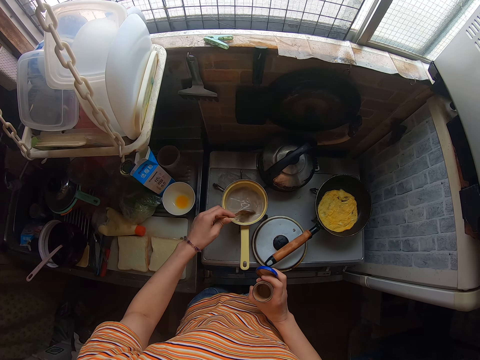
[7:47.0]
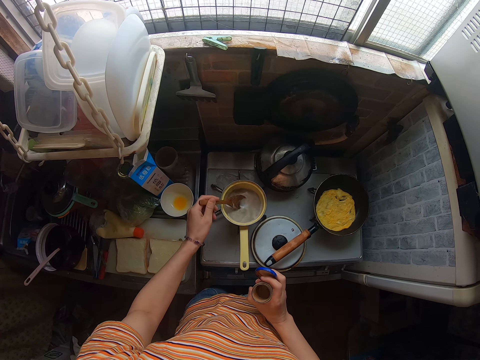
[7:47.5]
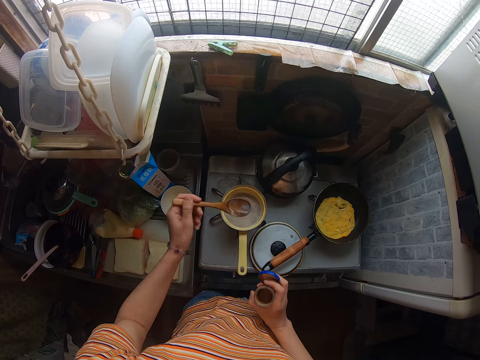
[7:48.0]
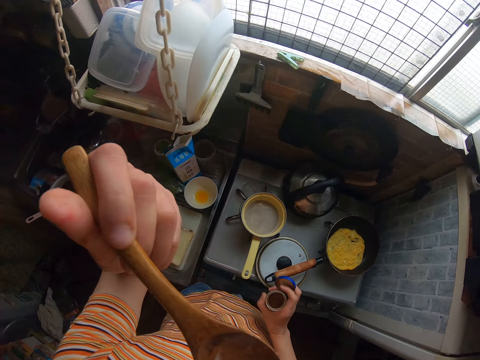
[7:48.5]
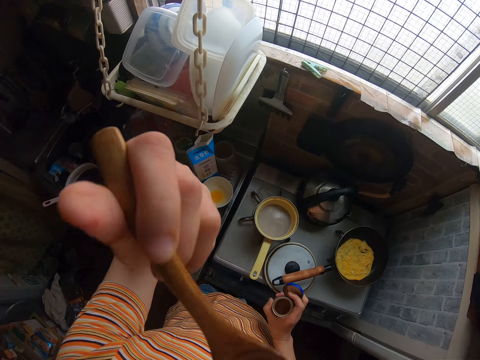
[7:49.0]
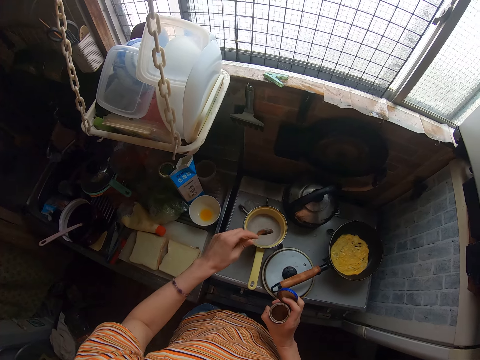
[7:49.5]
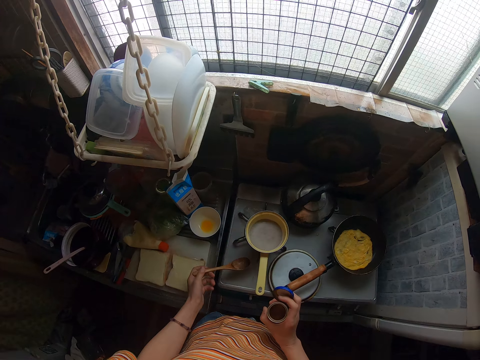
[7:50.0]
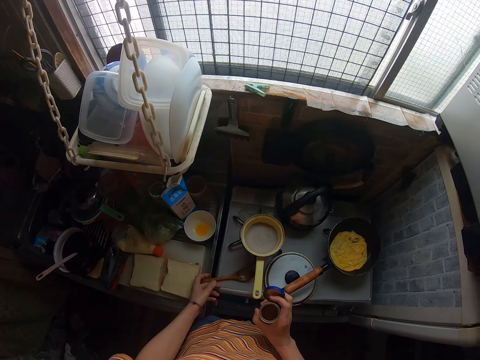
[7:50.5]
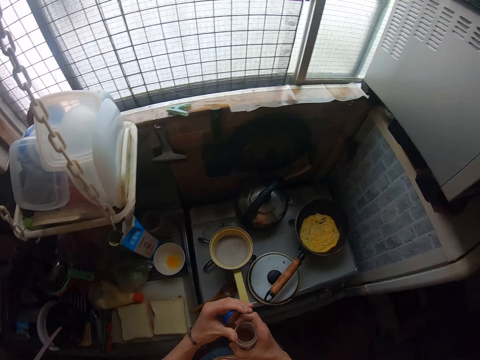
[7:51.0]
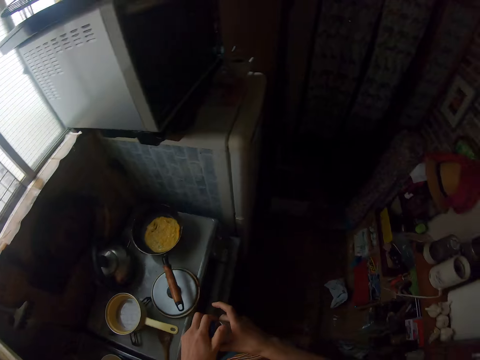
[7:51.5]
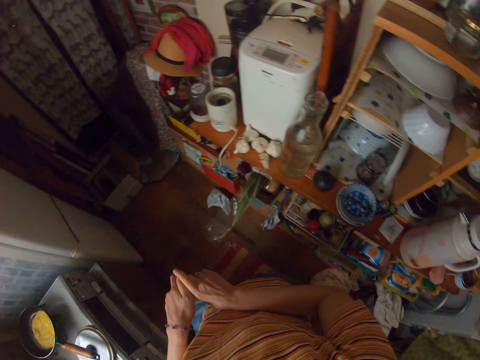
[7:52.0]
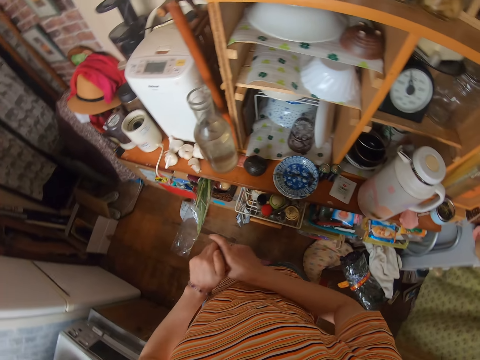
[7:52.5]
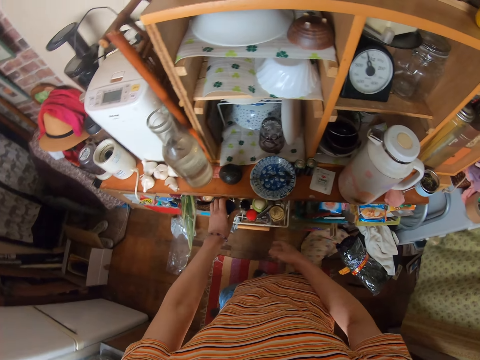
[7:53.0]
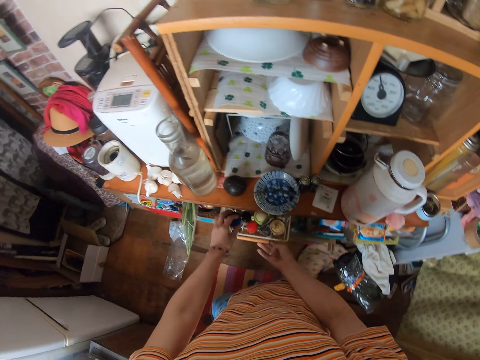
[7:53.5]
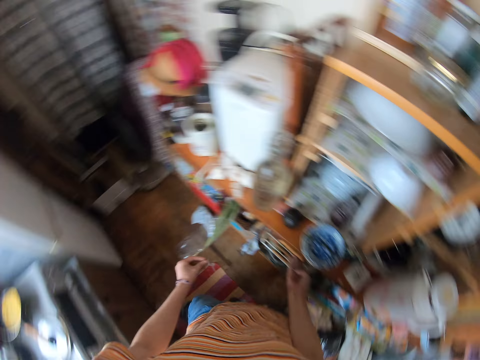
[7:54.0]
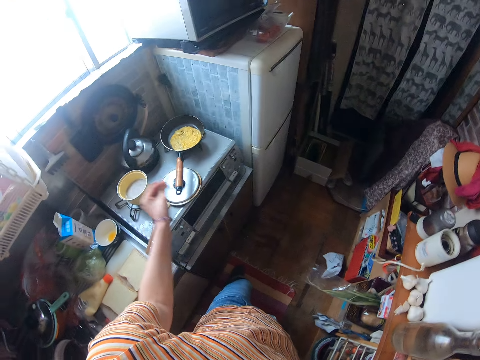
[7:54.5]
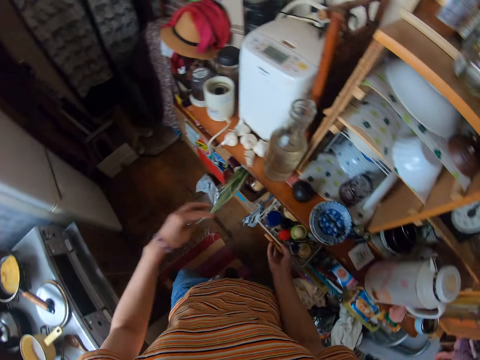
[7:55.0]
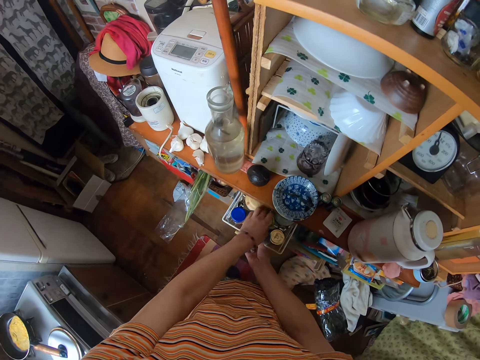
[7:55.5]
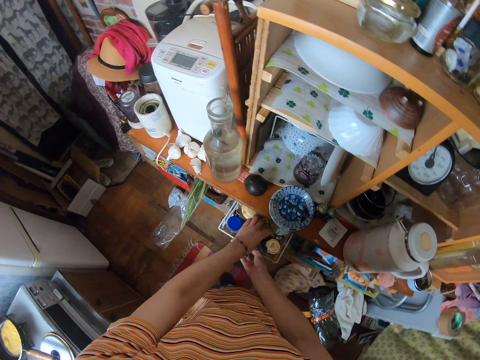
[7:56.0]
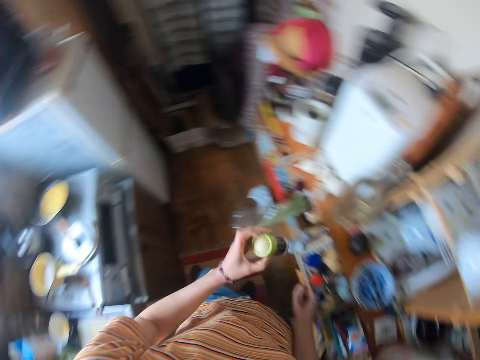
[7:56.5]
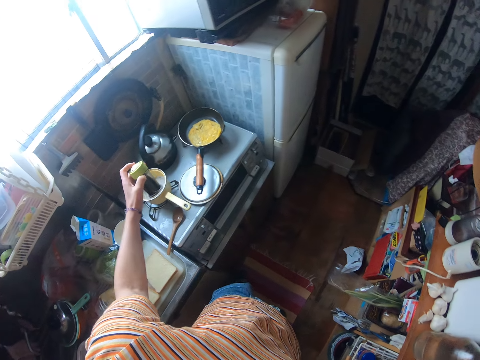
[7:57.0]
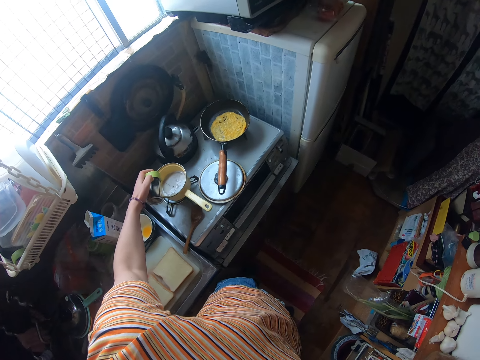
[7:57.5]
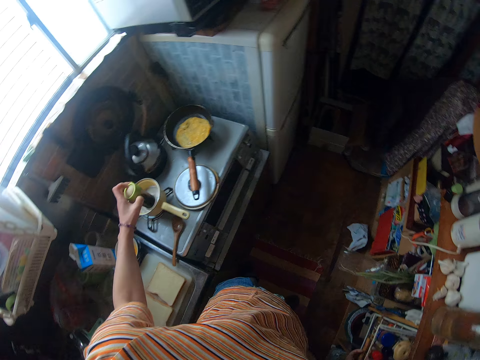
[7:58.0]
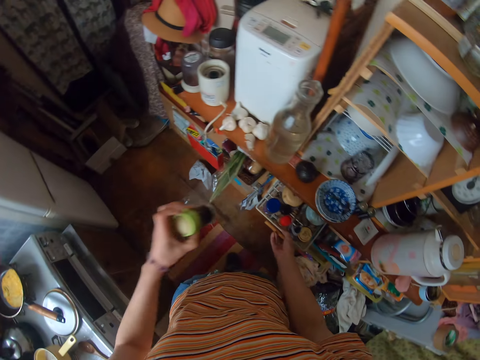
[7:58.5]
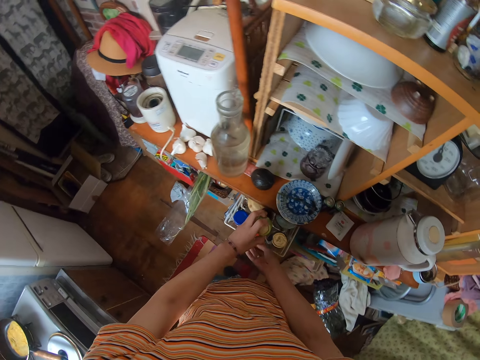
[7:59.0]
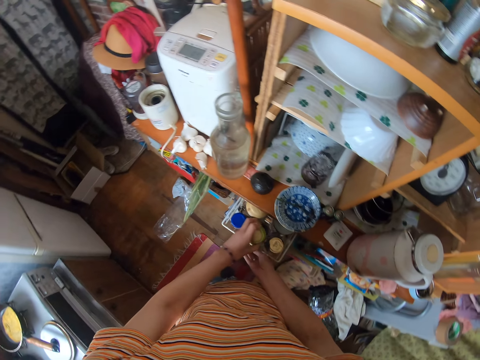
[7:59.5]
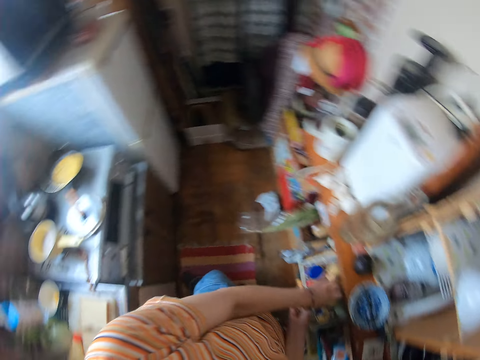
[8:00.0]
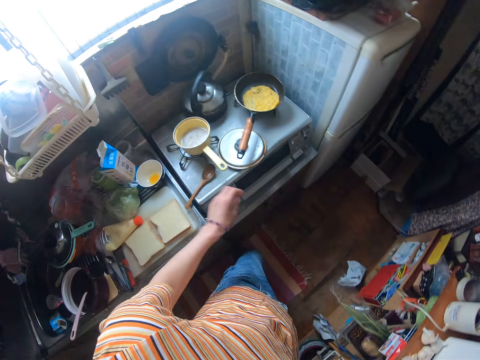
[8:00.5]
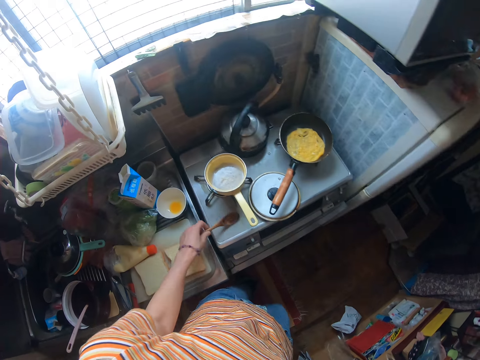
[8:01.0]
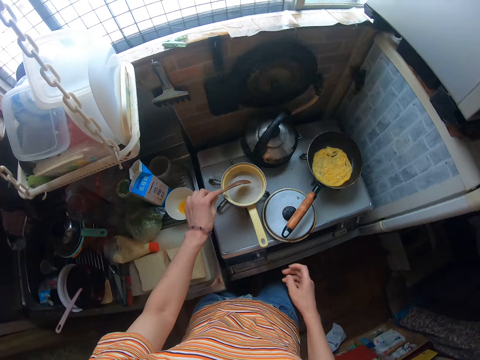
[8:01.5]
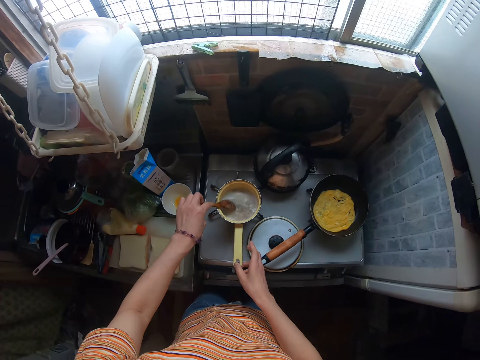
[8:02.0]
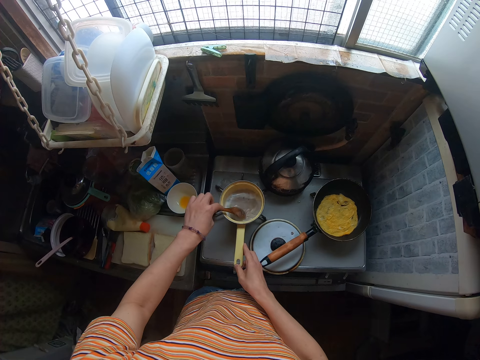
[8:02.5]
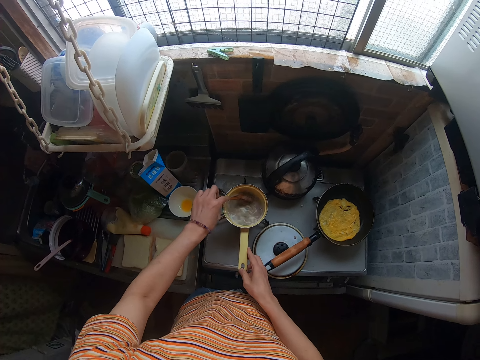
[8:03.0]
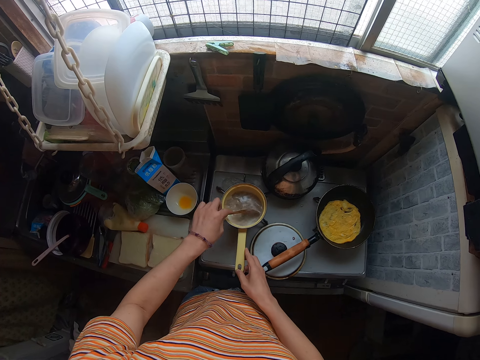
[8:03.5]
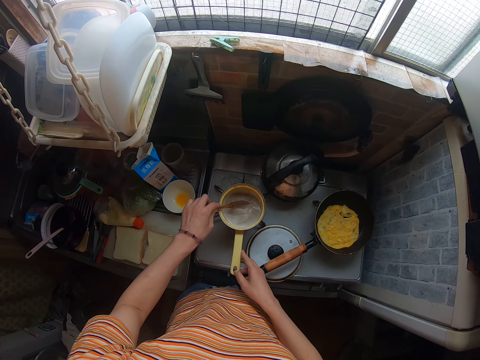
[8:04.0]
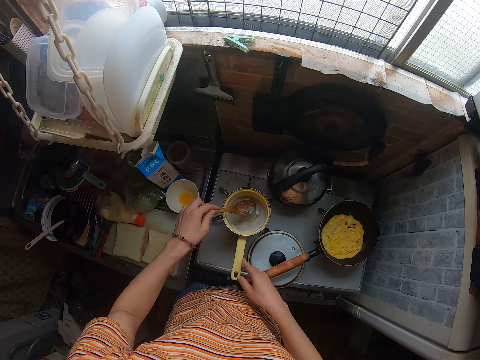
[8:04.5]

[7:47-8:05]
The camera wearer scoops the content of the saucepan, drinks the content, drops the spoon on the cooker, covers the container of pepper, and places the container in the drawer. They touch the drawer, close the drawer, move the hand, and open the drawer. They take another container of salt from the drawer, pour the content of the container inside the saucepan, return the container to the drawer, and close the drawer. They move the hand, pick up the spoon on the cooker, and stir the content of the saucepan with the spoon.

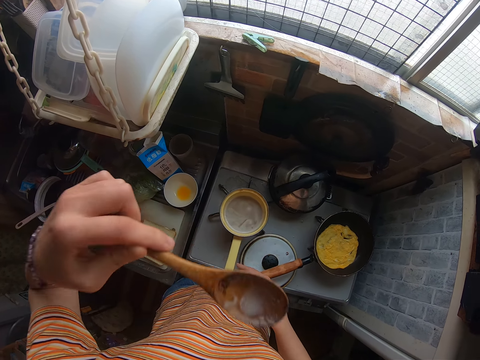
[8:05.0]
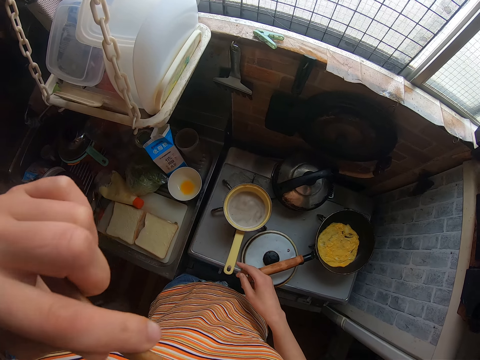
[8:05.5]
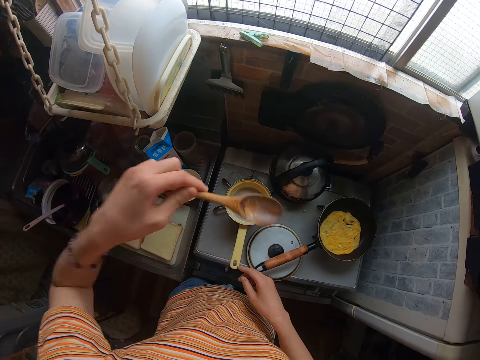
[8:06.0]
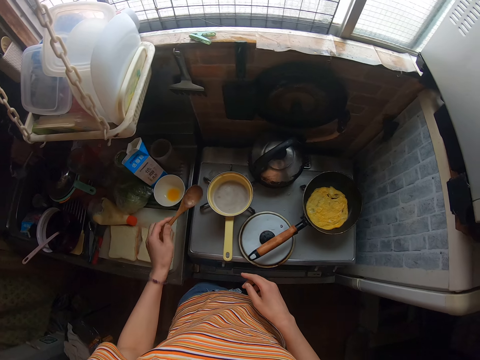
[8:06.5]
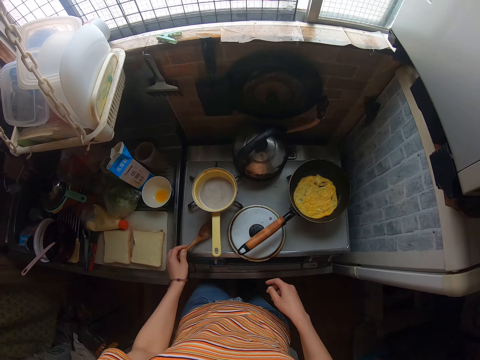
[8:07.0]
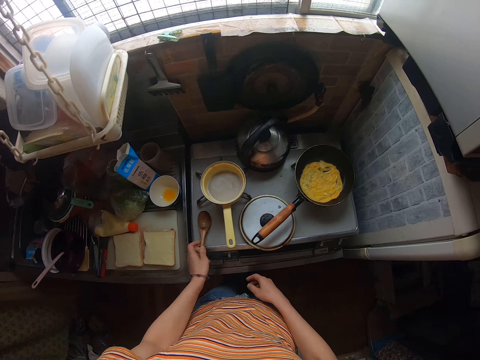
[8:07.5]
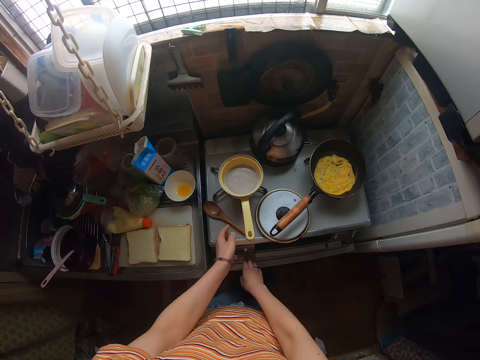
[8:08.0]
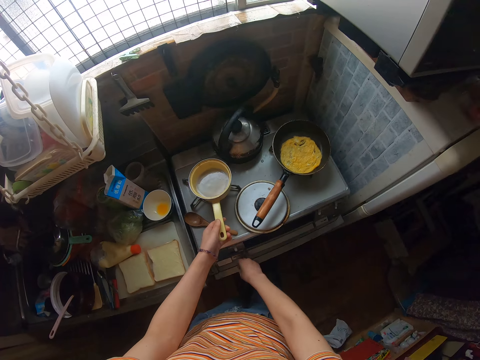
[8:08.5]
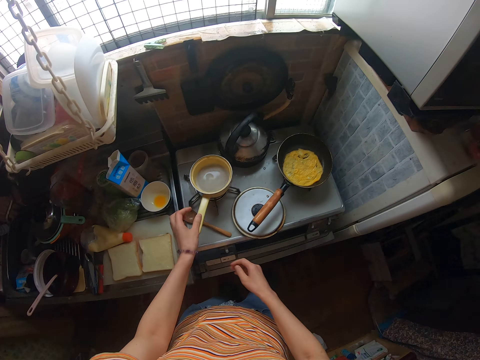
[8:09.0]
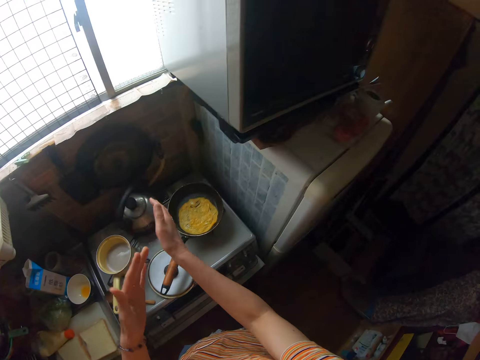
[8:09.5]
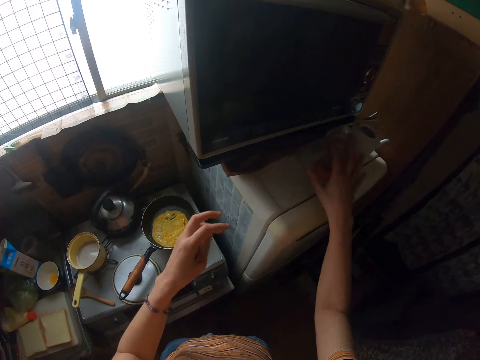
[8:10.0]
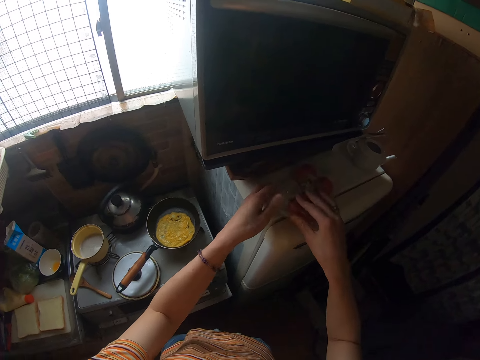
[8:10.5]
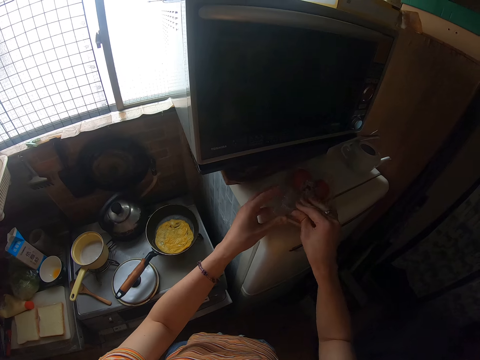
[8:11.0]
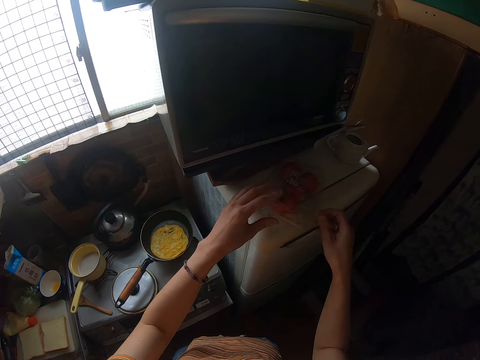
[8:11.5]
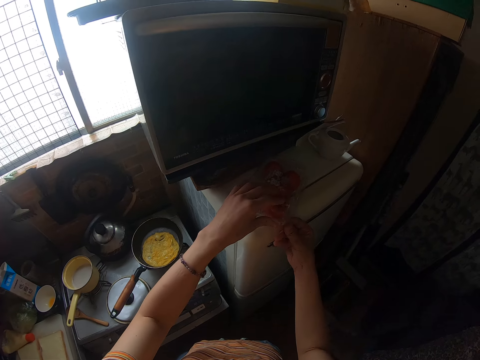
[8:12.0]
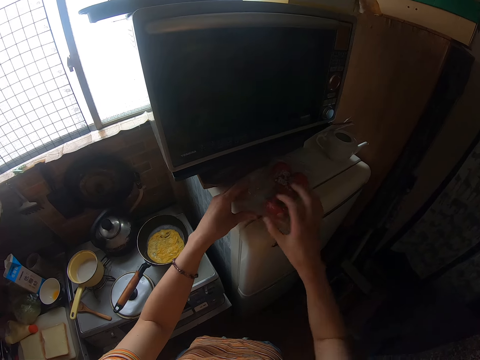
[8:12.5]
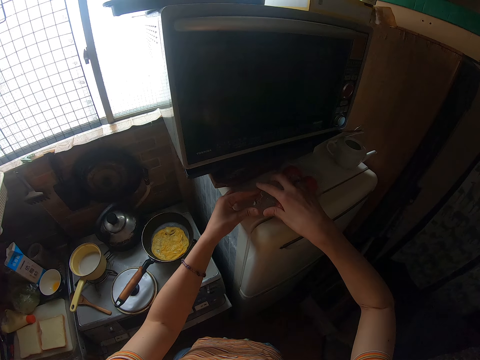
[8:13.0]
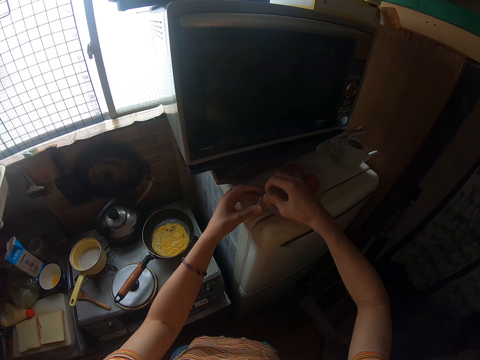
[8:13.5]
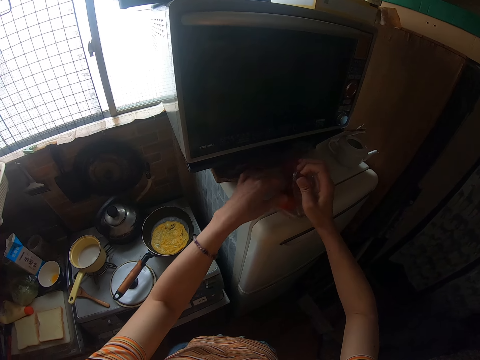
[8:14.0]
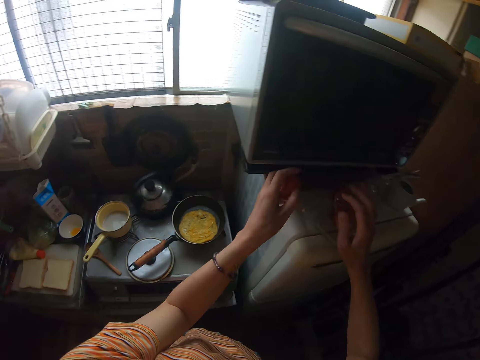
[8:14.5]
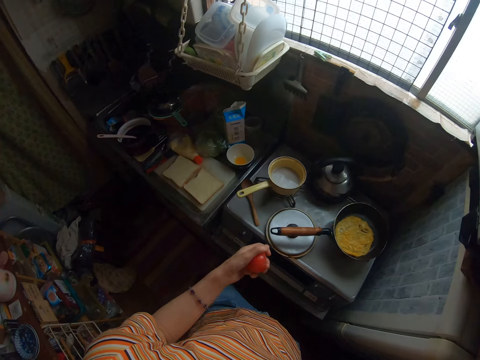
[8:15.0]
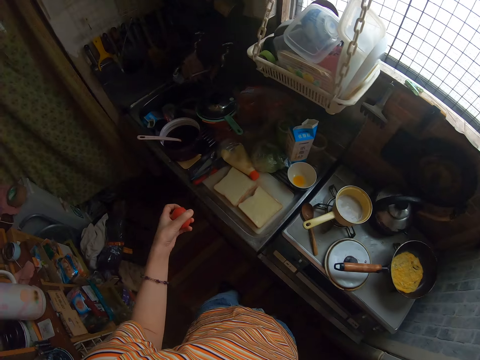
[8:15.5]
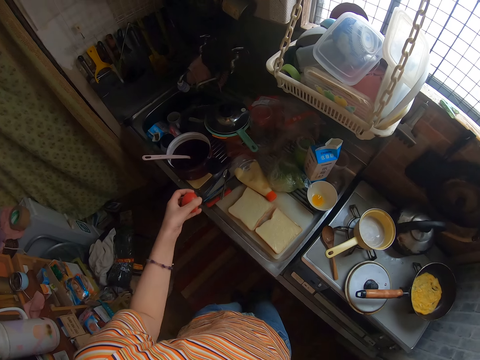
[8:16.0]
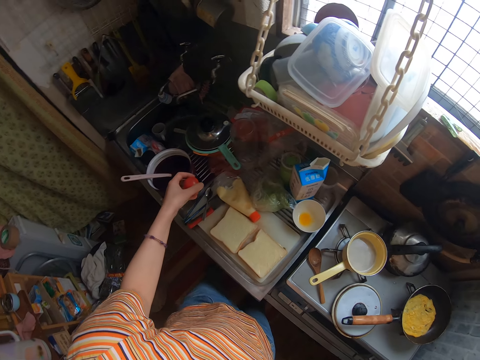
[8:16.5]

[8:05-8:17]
The camera wearer scoops the content of the saucepan with the spoon. She drinks the content in the spoon. She moves the spoon and drops the spoon on the cooker. She turns off the burner of the saucepan. She moves the sufuria. She dusts her hands. She takes a tomato from a crate on top of a refrigerator. She tries to open the packet of tomato. She tries to open the packet of tomato again. She removes the tomato and puts the tomato aside. She adjusts the crate on the refrigerator.
